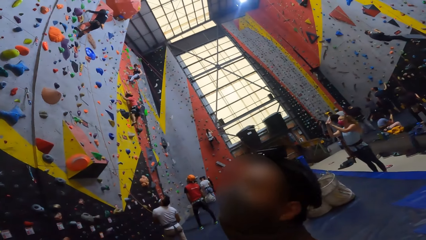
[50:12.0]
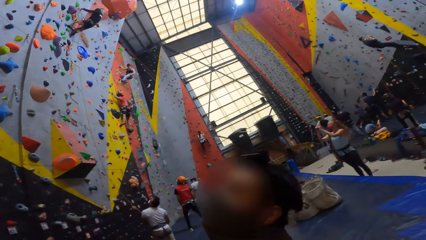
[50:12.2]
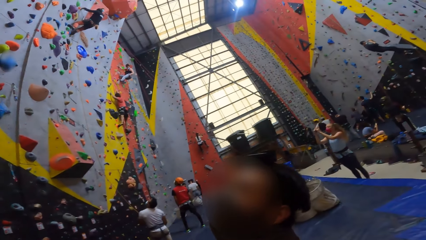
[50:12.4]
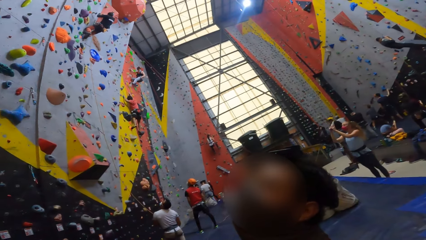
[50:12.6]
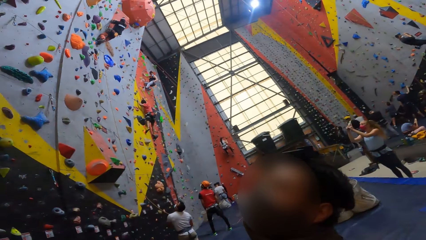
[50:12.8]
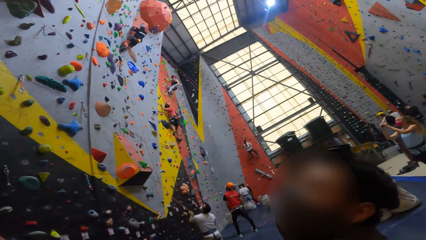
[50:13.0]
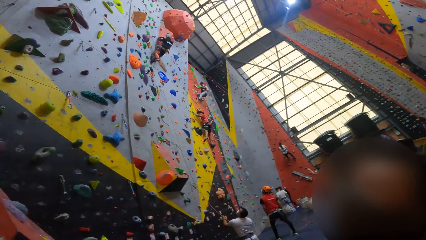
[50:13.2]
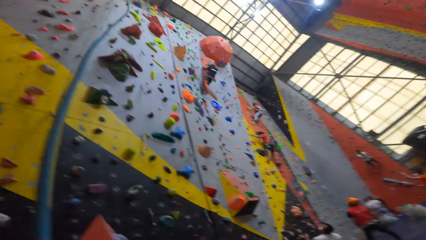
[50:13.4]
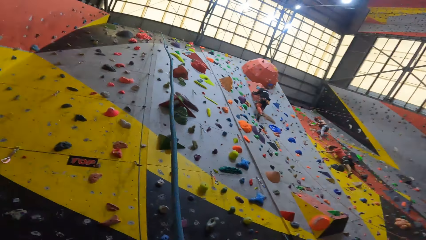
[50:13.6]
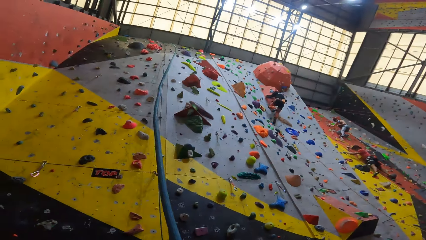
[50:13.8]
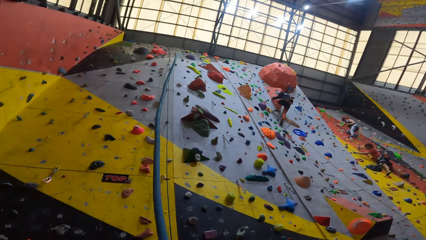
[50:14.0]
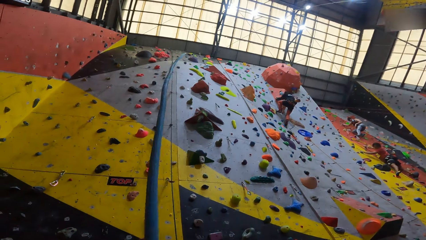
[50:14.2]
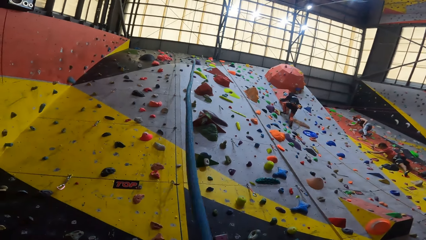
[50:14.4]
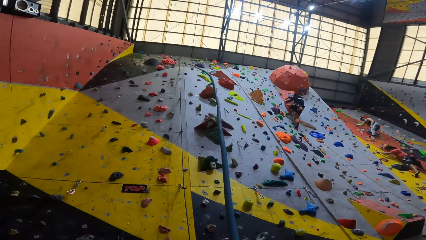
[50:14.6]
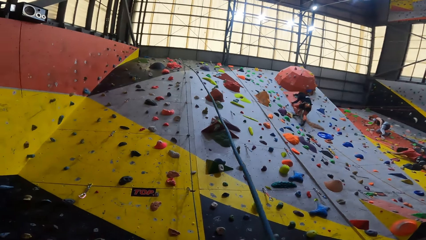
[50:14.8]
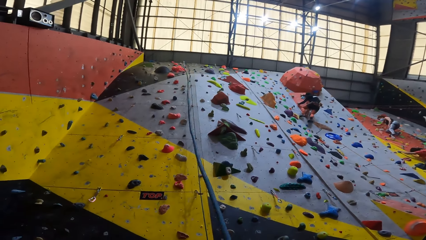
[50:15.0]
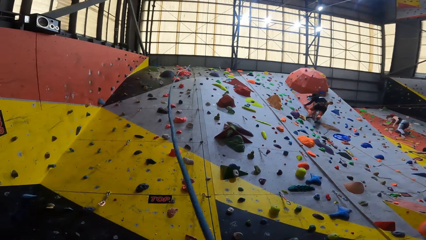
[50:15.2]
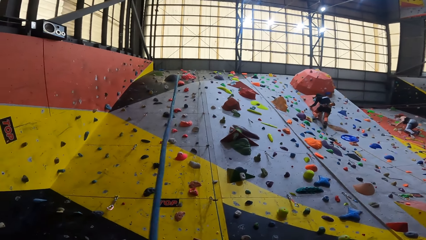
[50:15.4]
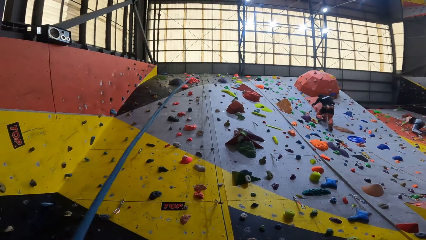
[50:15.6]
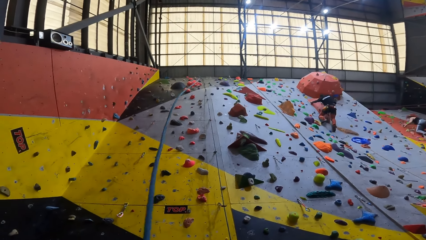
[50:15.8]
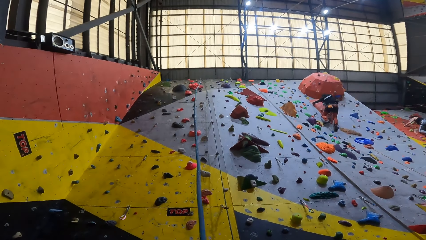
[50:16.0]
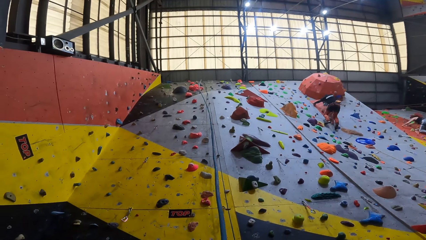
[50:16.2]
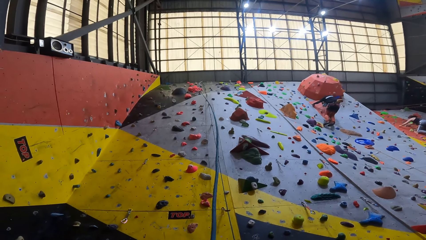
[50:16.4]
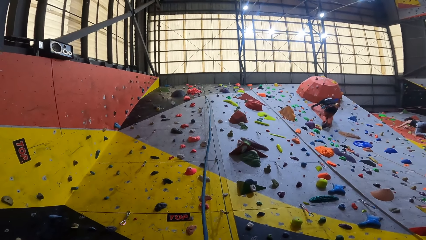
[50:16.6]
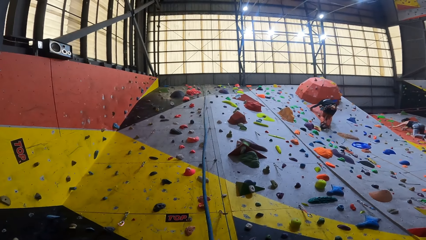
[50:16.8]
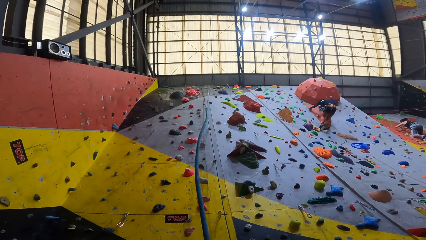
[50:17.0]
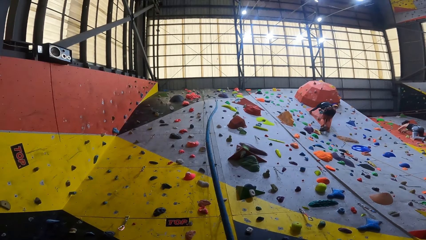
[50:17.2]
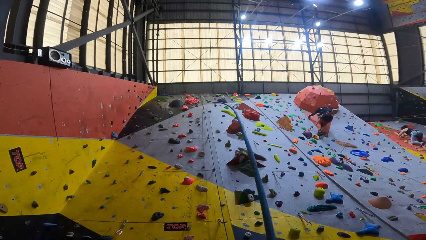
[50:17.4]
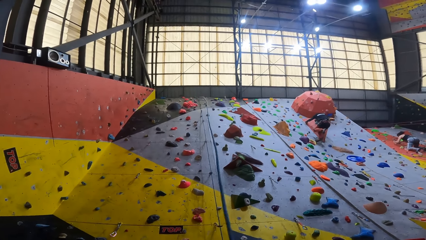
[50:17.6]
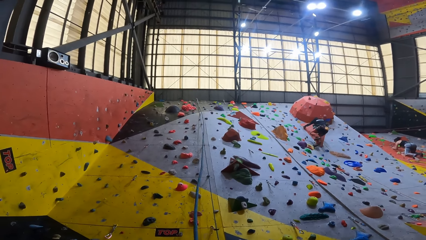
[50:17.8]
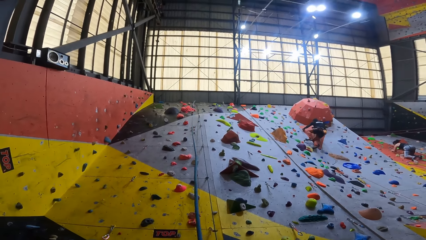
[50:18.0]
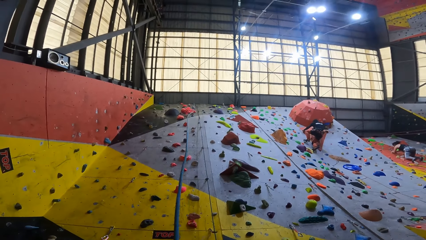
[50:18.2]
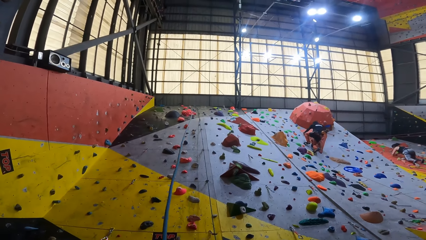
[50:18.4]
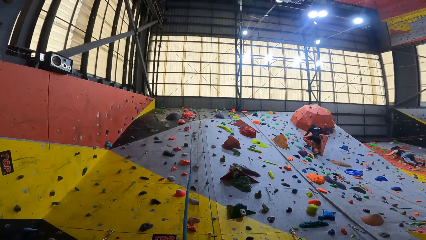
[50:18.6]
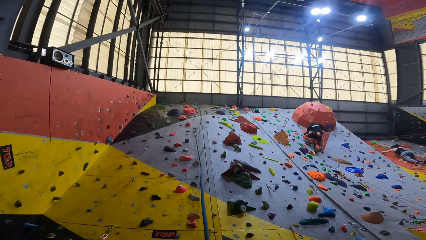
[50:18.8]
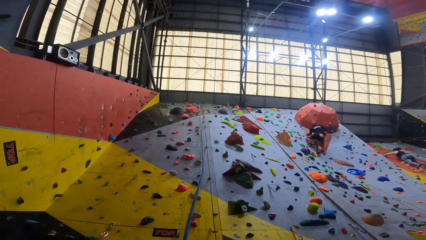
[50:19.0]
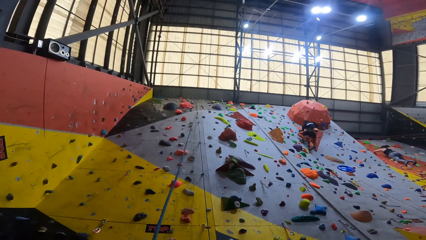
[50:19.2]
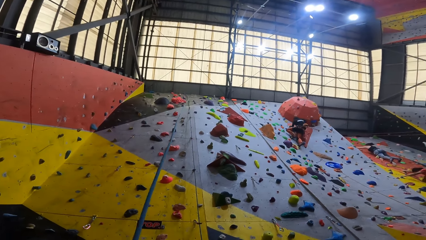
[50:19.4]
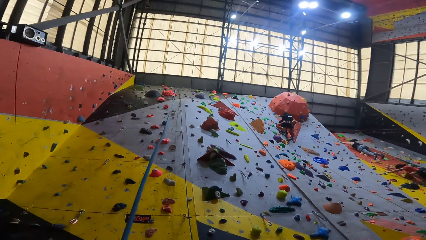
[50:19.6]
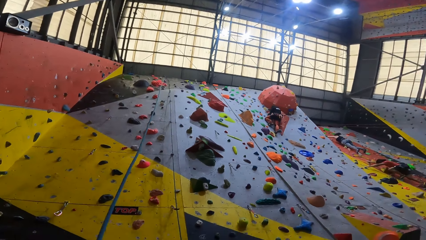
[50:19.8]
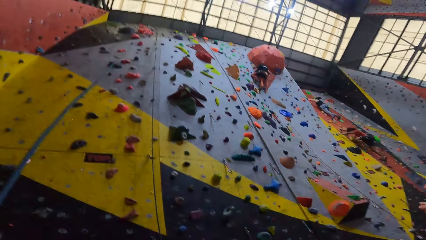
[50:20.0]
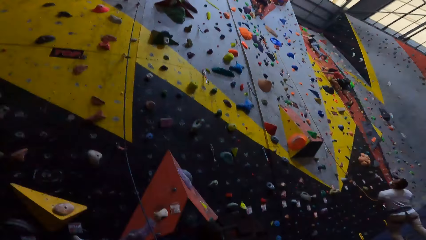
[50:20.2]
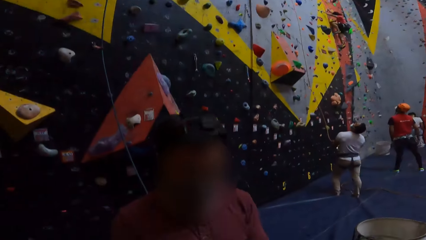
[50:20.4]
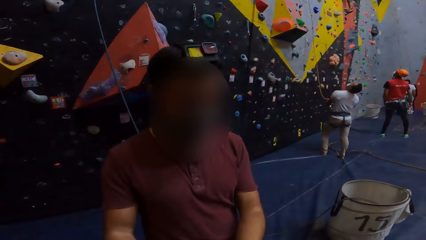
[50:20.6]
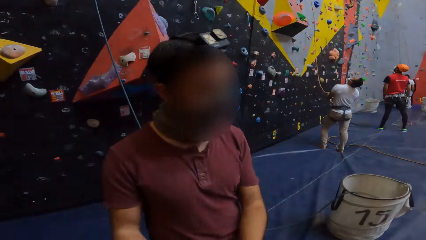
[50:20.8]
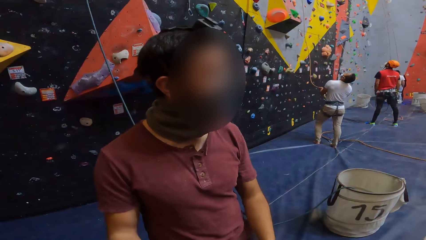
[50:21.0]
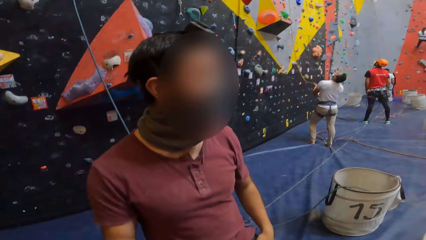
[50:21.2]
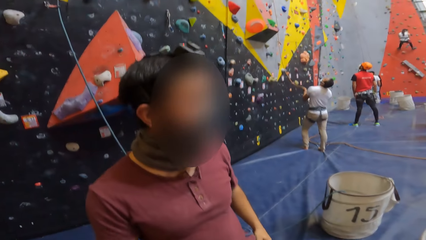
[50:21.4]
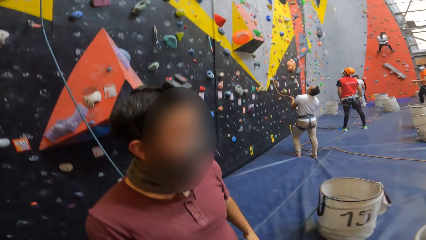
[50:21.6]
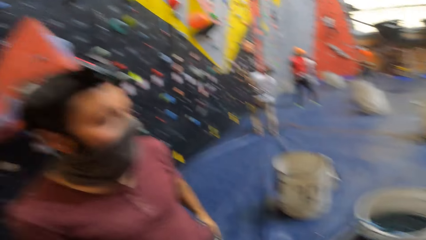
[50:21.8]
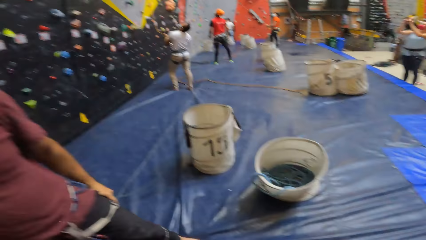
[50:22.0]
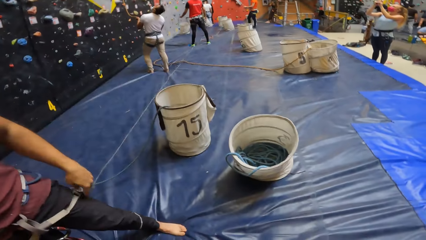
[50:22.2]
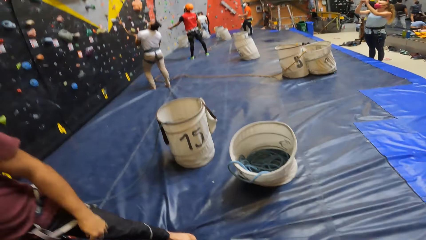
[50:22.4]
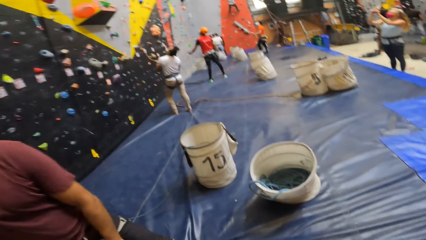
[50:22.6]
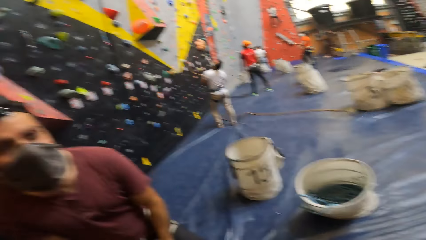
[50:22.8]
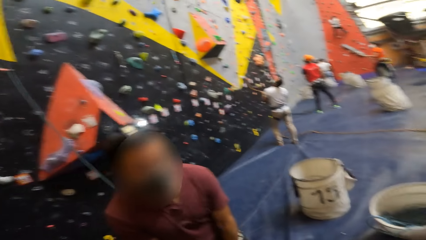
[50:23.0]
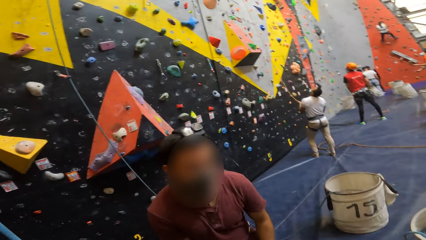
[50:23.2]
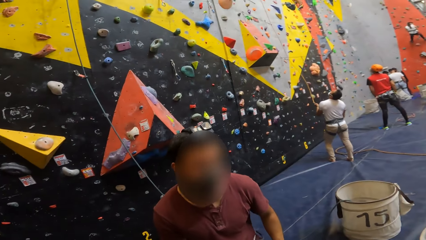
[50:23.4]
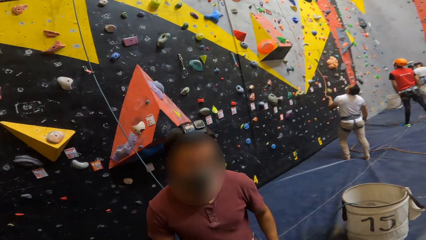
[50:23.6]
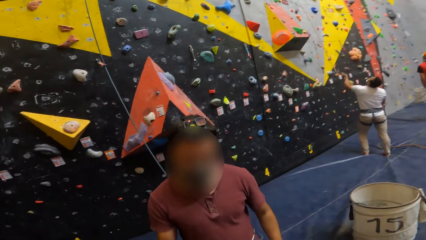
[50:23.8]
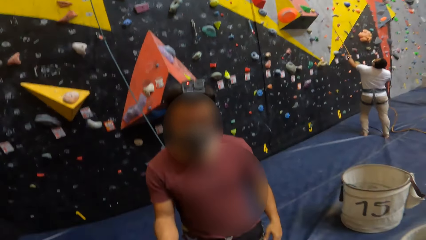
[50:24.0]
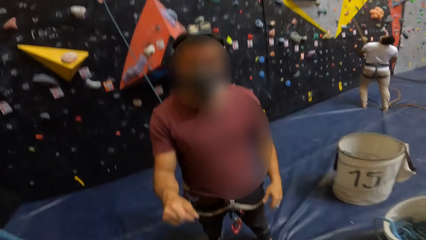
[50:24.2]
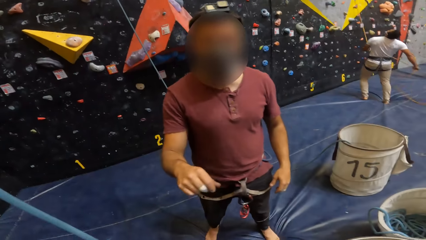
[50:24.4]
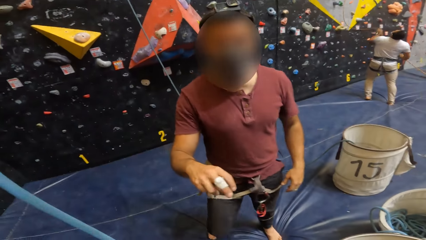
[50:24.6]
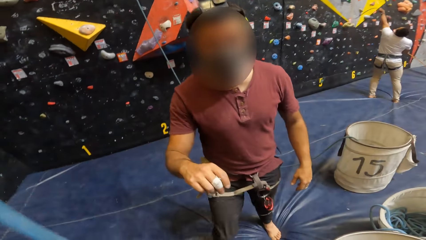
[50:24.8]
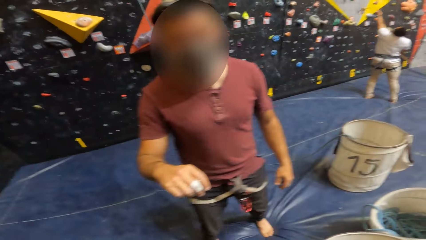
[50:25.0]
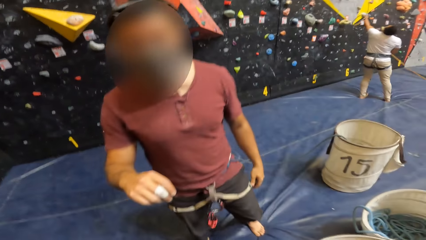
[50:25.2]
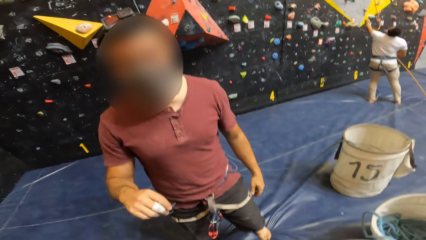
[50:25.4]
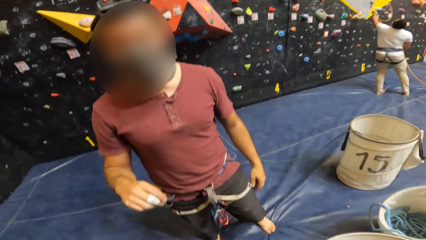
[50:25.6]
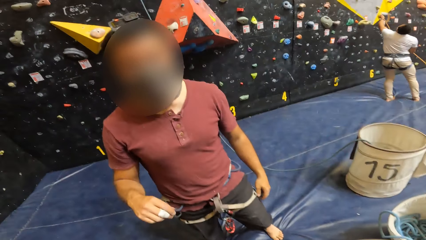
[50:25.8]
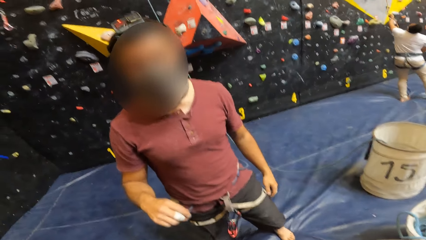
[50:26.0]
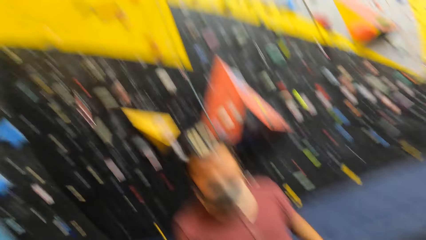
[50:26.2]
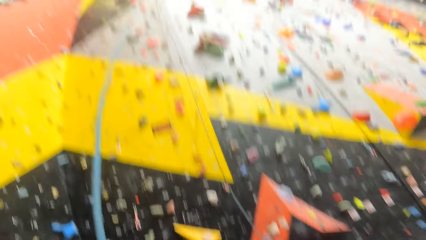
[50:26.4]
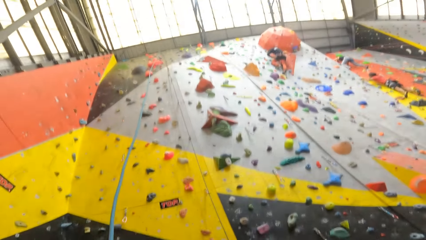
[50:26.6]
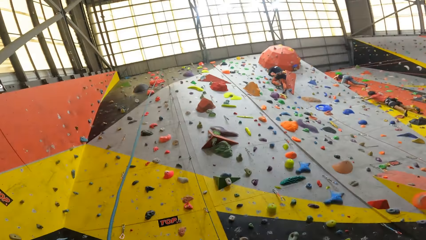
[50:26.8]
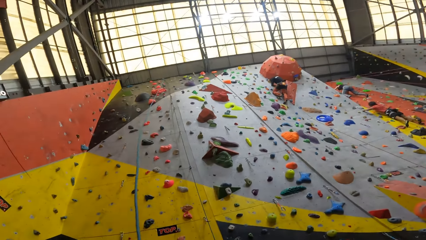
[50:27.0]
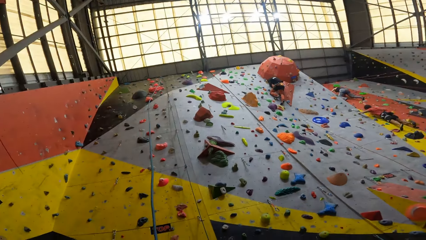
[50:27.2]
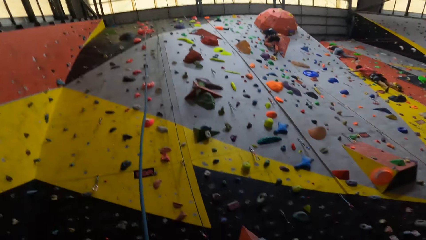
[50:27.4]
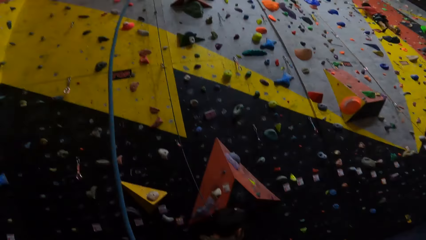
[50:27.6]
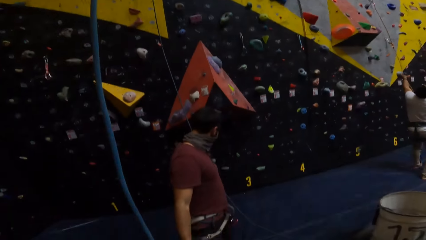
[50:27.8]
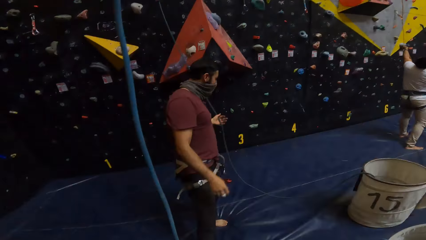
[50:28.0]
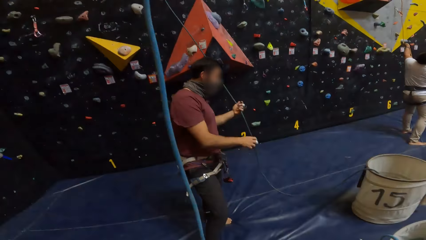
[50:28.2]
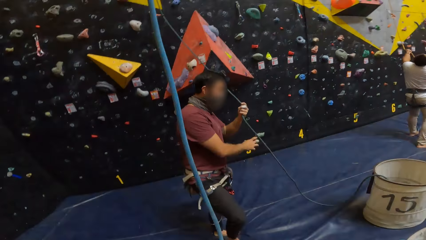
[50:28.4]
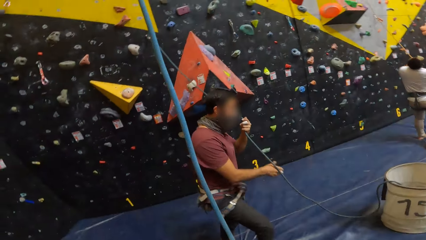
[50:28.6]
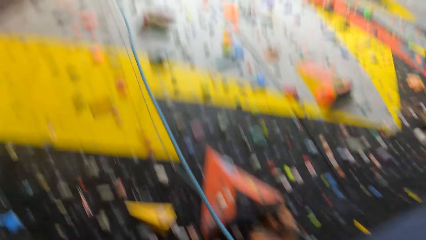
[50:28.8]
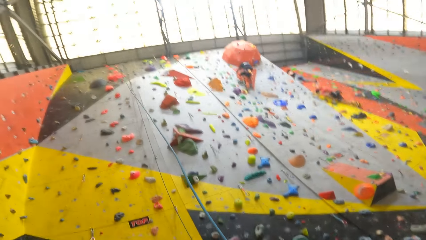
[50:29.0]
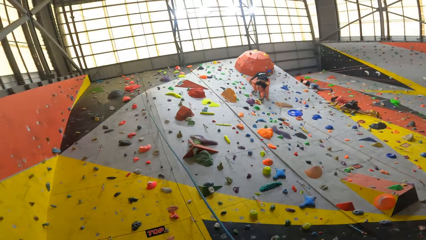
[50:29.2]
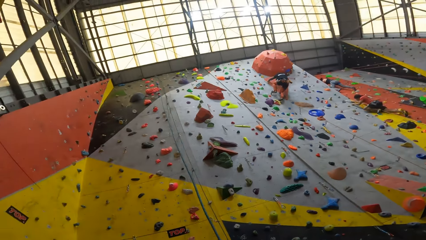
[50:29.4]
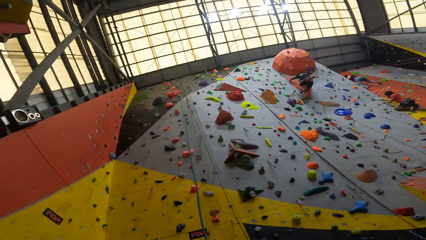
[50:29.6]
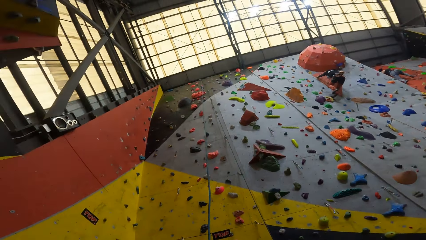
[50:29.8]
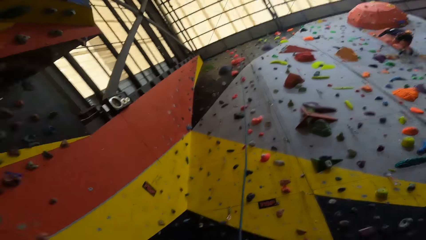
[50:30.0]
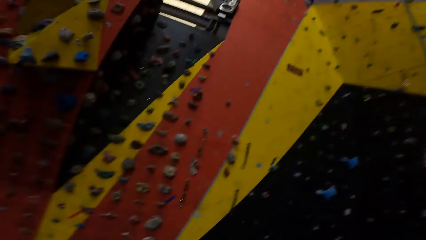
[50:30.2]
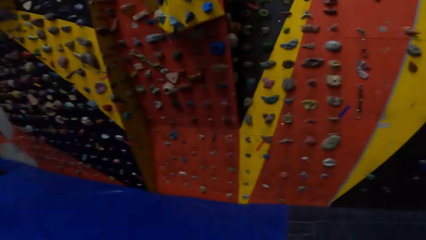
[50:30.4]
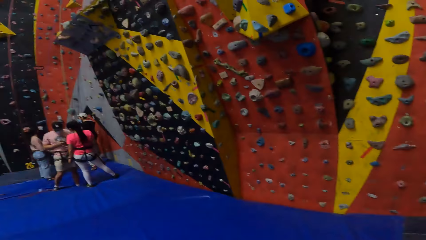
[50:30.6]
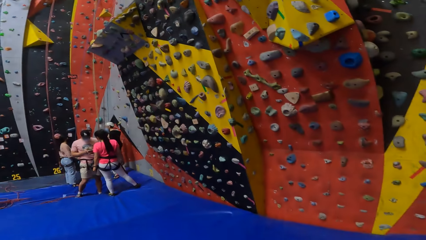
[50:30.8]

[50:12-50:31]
The camera wearer turns to the man. They look up the wall. They shake the rope. They turn to the man. They look up the wall. They look at the man. The man grabs the rope. The camera wearer looks up the wall.
